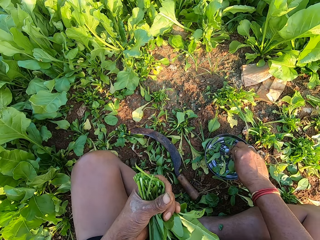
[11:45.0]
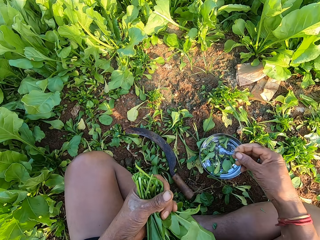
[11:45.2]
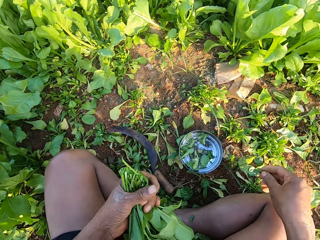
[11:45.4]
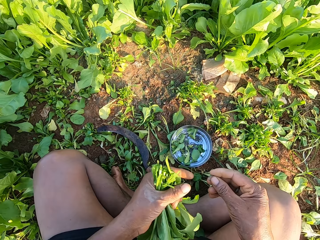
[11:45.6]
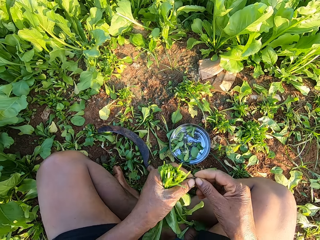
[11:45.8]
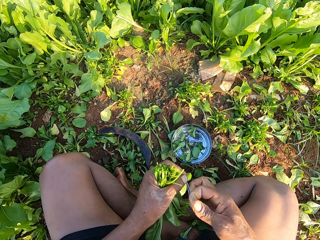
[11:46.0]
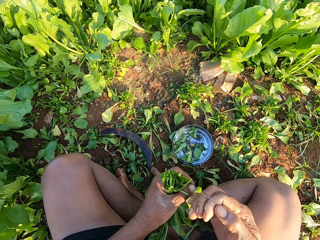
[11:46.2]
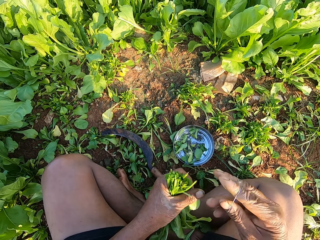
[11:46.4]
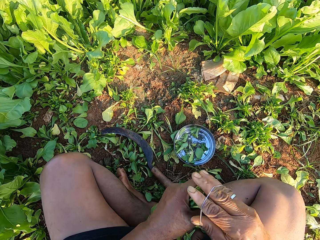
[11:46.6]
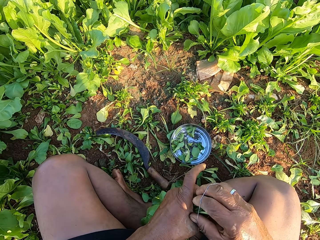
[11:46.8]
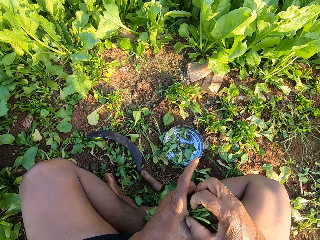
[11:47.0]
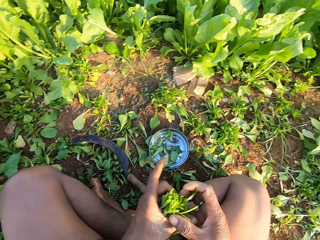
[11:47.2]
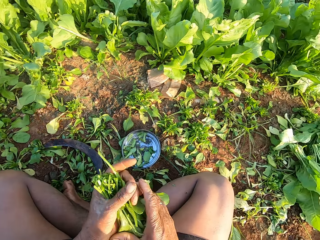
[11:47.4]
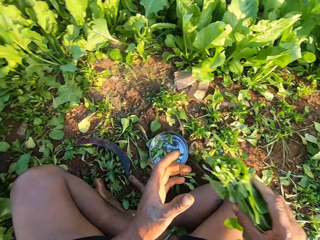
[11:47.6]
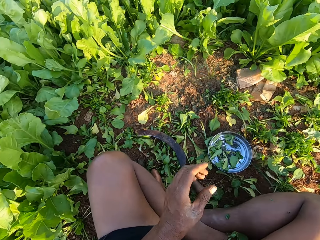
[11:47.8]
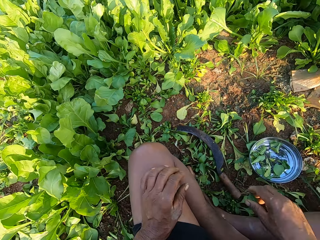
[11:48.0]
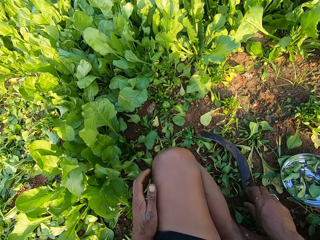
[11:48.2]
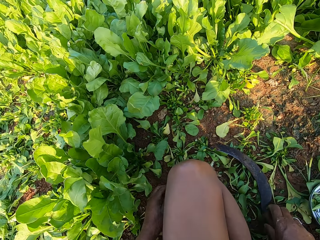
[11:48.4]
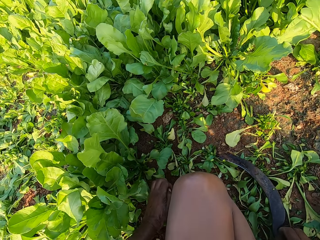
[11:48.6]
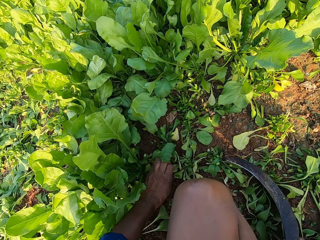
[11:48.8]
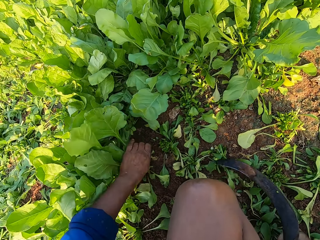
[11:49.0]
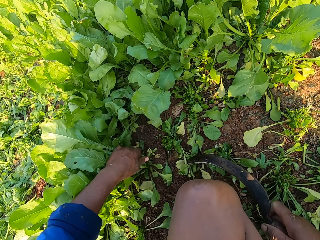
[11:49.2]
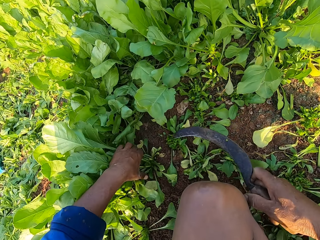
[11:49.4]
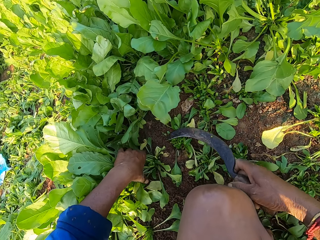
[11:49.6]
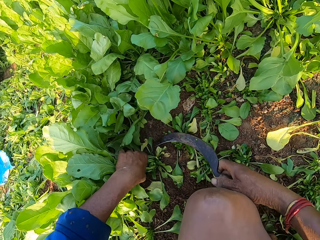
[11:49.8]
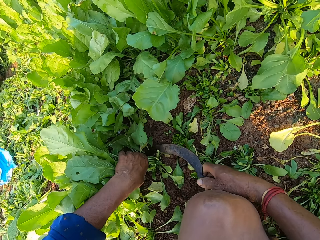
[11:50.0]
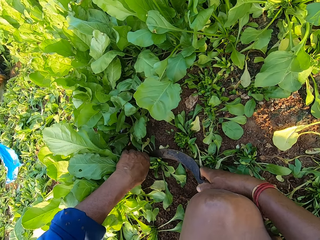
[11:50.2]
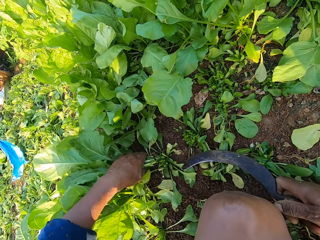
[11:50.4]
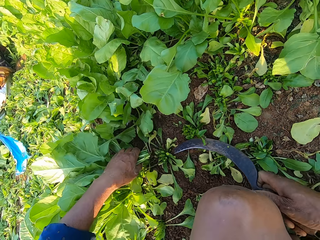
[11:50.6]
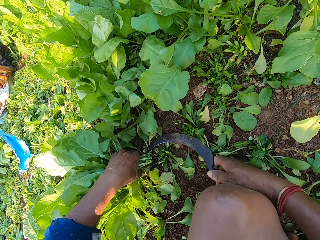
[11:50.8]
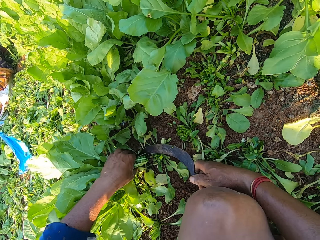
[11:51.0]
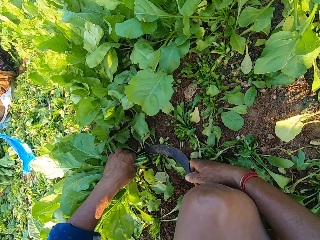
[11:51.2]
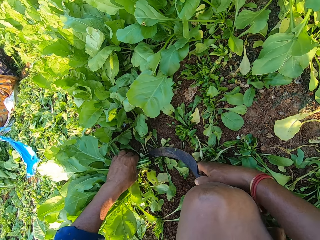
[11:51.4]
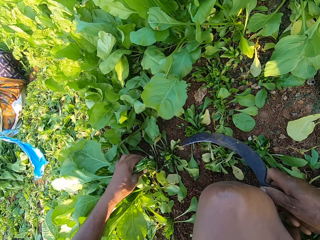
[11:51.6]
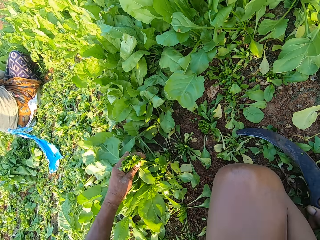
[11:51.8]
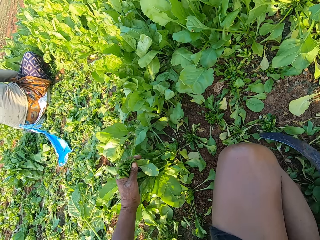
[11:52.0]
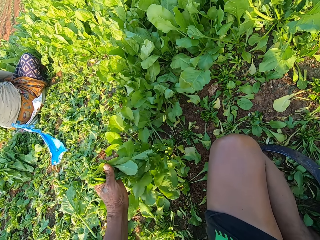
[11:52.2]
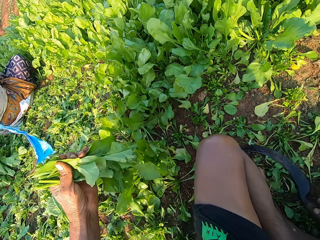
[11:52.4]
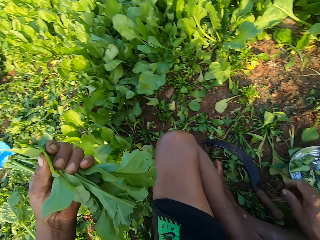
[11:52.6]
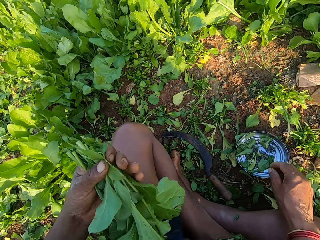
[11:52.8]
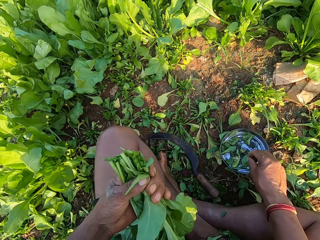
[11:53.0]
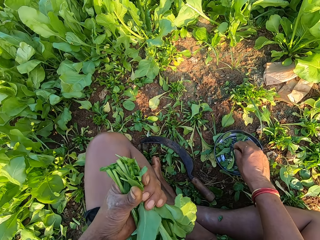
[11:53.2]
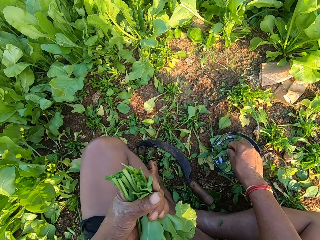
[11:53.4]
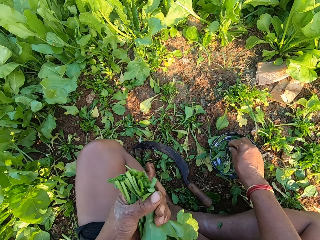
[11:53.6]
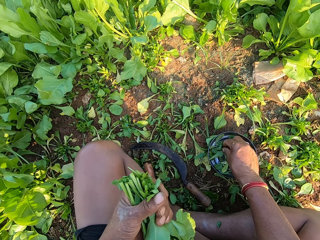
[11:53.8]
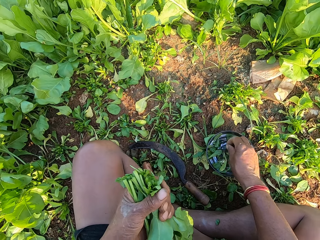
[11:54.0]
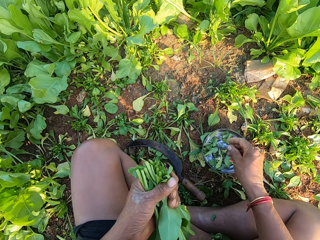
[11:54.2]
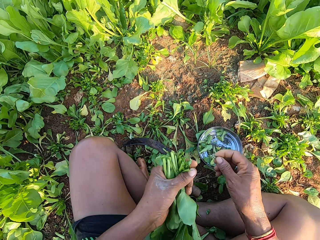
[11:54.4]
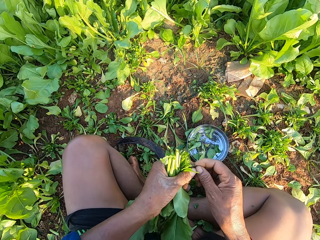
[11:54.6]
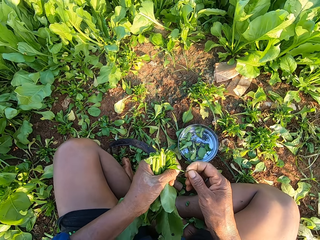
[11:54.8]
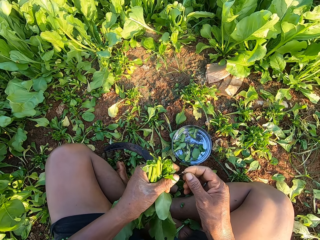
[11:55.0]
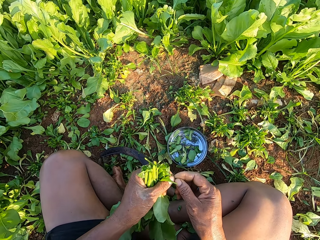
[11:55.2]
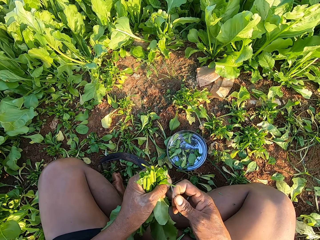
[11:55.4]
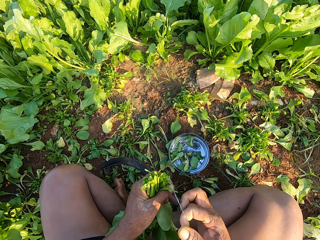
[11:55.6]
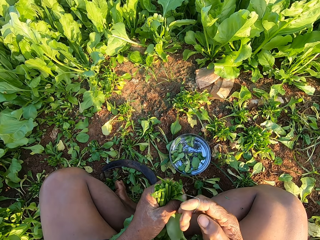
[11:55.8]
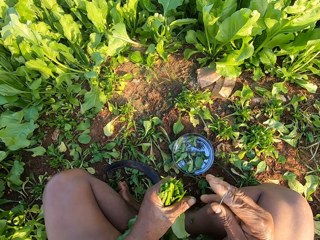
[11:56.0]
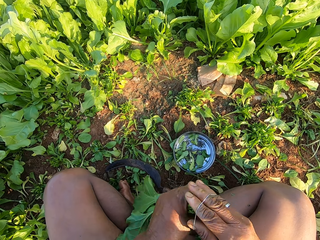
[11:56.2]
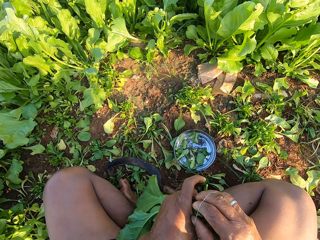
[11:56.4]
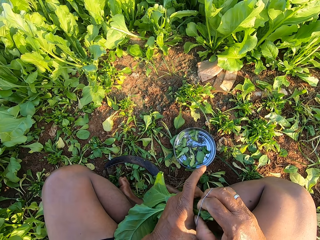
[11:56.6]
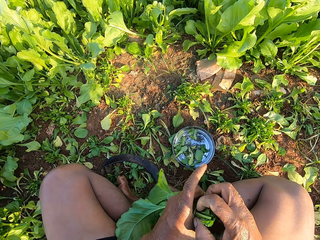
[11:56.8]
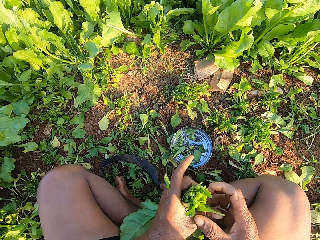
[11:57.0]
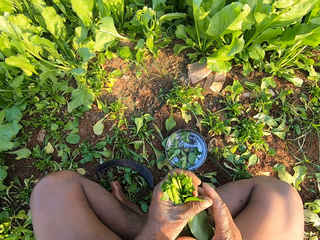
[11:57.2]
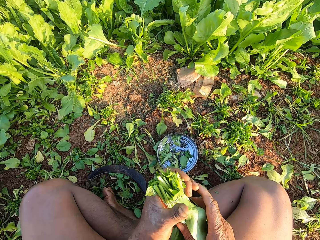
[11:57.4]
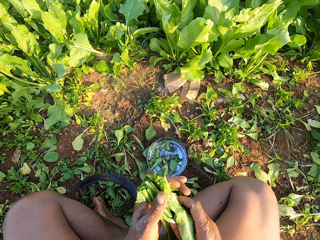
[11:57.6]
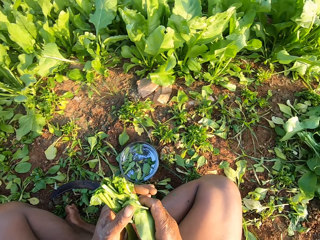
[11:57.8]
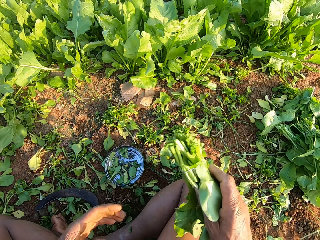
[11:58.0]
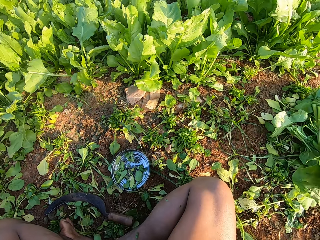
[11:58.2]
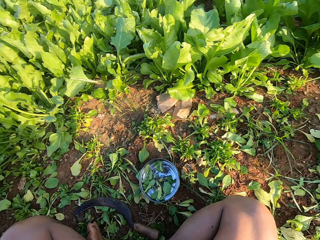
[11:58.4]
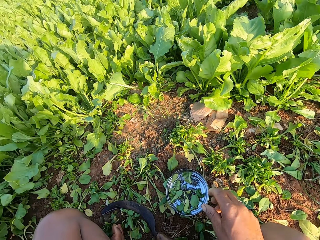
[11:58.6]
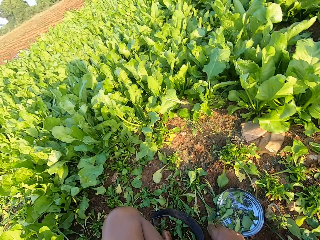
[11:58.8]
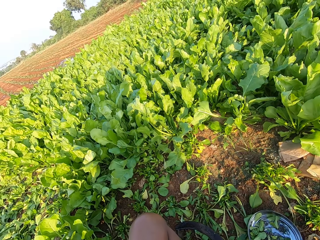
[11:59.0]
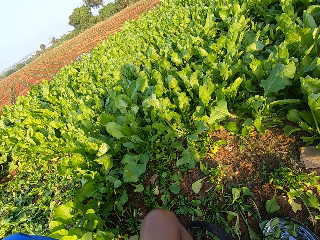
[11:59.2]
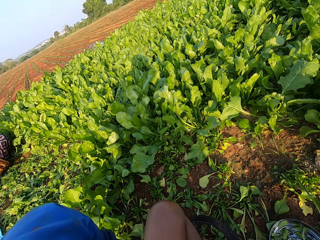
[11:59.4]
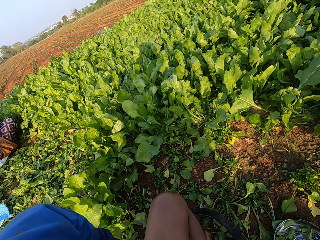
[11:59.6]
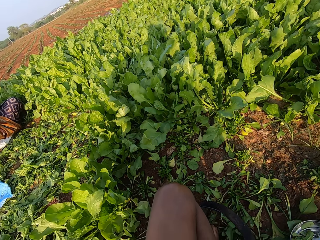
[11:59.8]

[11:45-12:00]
The camera wearer picks a rubber band from the metal plate on the floor with his right hand. He opens the rubber band with both hands. He places the rubber band on his right hand with his left hand. He places the rubber band on the plants with his right hand. He passes the plants to his right hand with his left hand. He picks the sickle from the floor with his right hand. He holds the plants on the floor with his left hand. He cuts the plants with the sickle with his right hand. He holds the plants on the floor with his left hand. He cuts the plants with the sickle with his right hand. He drops the sickle on the floor with his right hand. He picks a rubber band from the metal plate on the floor with his right hand. He places the rubber band on his right hand with his left hand. He stretches the rubber band. He places the rubber band on the plants with his right hand. He passes the plants to his right hand with his left hand. He drops the plants on the floor with his right hand.

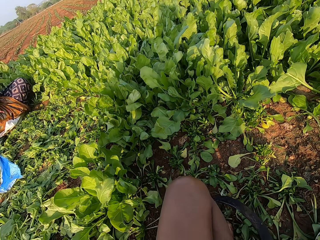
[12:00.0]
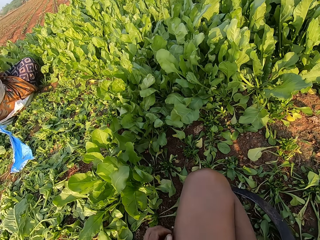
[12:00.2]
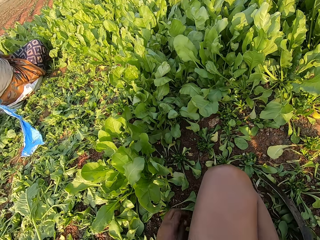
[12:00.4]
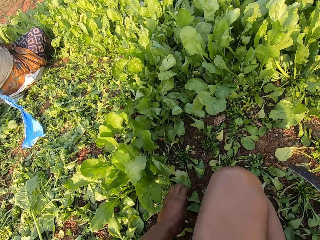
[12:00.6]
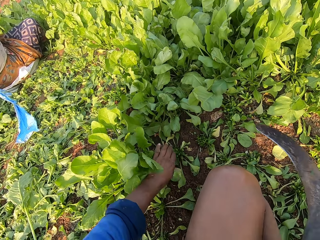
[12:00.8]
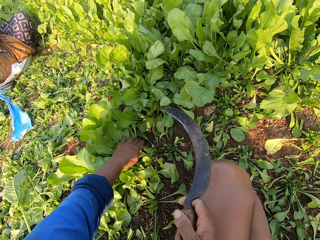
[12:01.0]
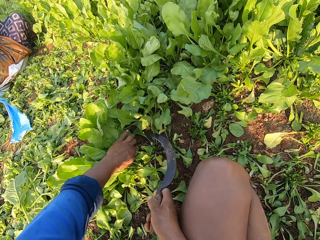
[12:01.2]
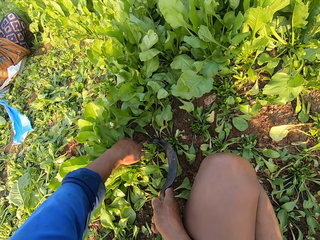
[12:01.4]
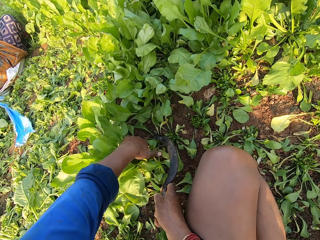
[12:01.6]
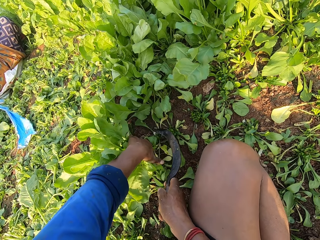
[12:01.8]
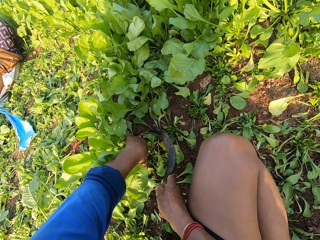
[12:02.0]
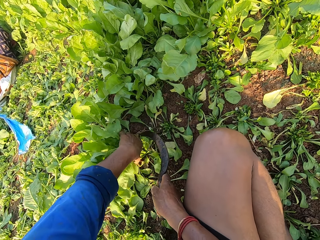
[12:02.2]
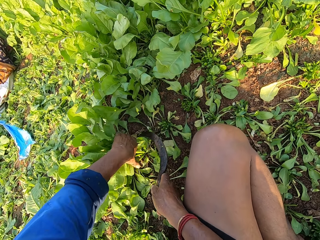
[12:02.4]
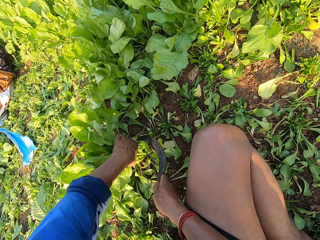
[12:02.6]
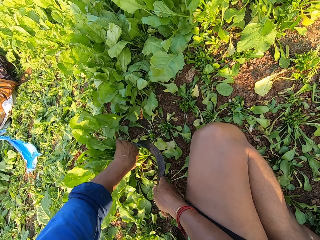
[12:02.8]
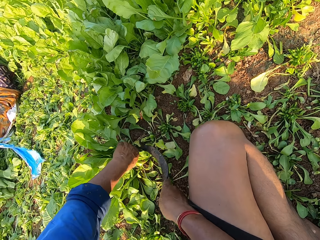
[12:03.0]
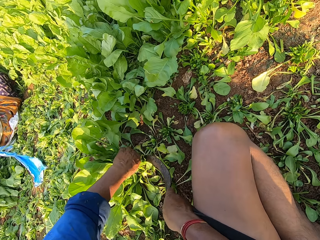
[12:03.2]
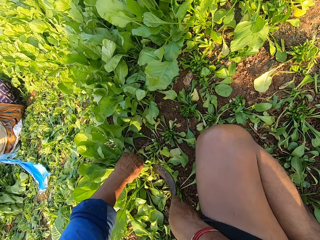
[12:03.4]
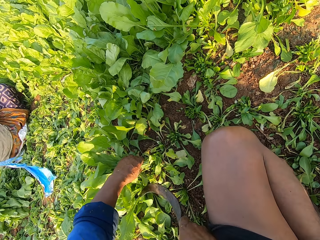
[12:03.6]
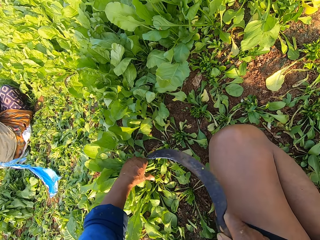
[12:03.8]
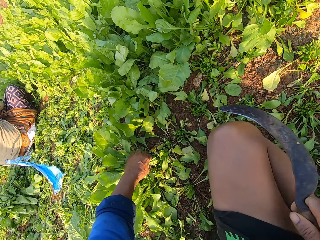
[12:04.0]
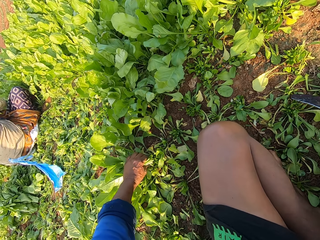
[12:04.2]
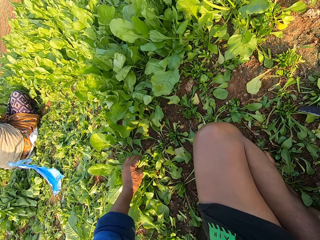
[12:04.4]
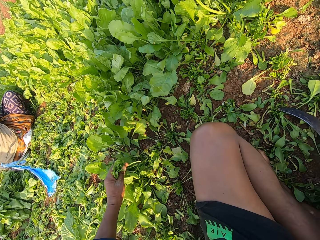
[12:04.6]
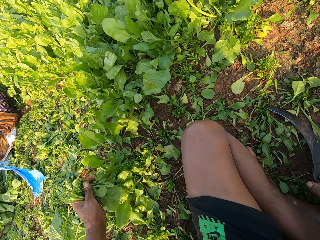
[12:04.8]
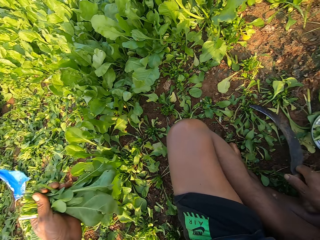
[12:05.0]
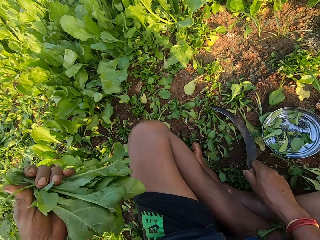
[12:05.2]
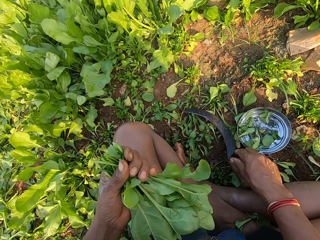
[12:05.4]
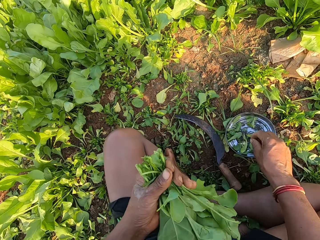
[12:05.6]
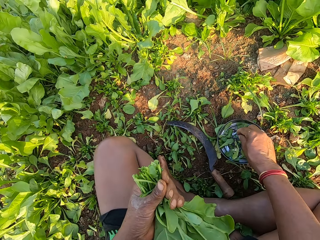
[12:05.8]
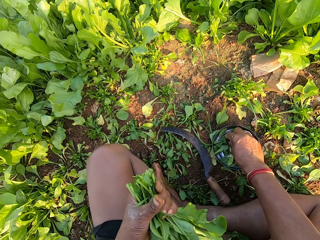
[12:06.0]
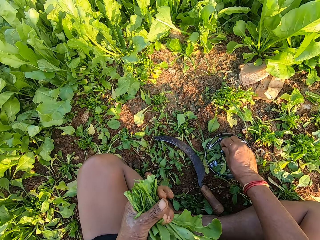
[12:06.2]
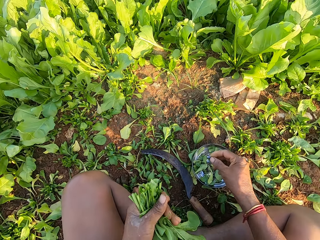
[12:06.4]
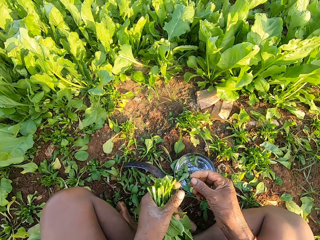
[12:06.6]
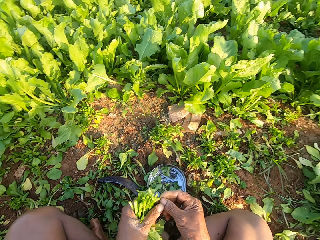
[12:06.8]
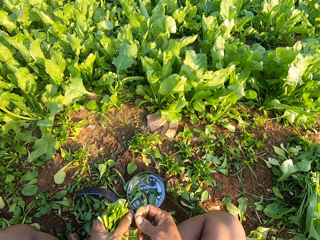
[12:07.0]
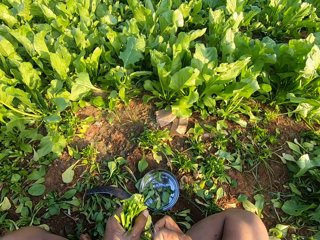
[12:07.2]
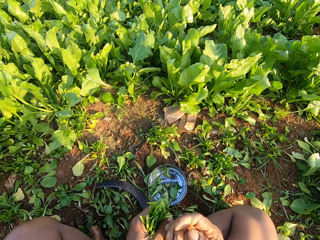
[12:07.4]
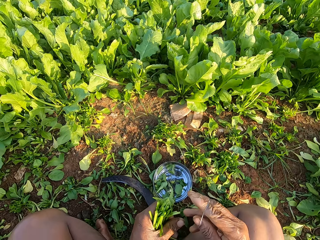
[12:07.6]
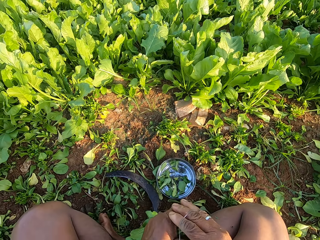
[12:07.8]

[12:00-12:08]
The camera wearer picks the sickle from the floor with his right hand. He holds the plants on the floor with his left hand. He cuts the plants with the sickle with his right hand. He drops the sickle on the floor with his right hand. He picks a rubber band from the metal plate on the floor with his right hand. He opens the rubber band with both hands. He places the rubber band on his right hand with his left hand.
